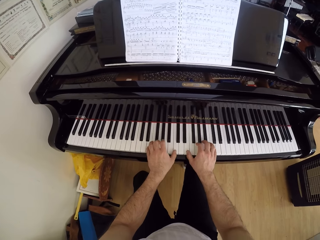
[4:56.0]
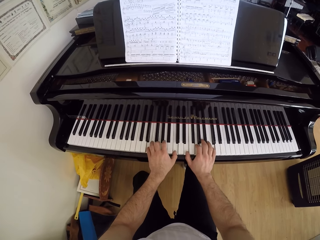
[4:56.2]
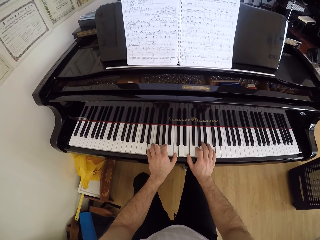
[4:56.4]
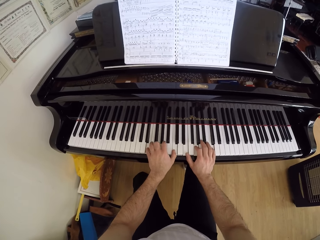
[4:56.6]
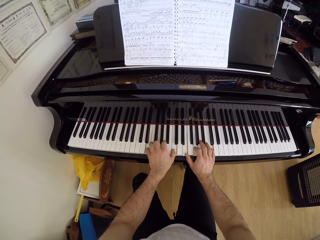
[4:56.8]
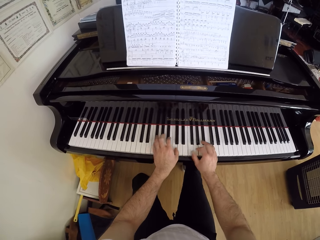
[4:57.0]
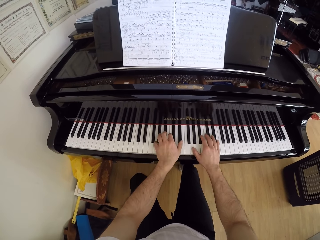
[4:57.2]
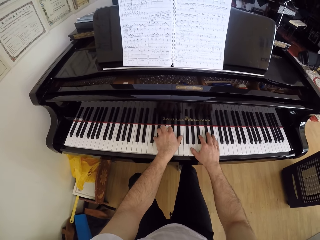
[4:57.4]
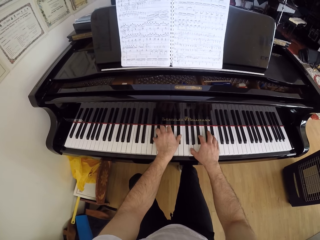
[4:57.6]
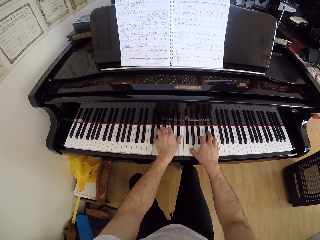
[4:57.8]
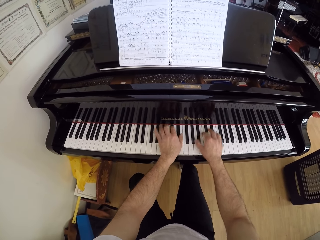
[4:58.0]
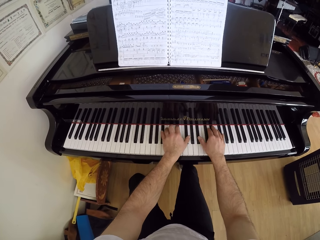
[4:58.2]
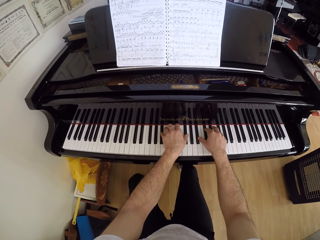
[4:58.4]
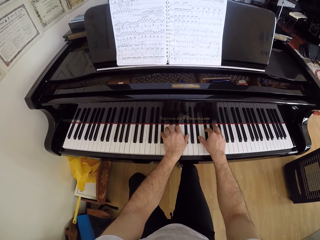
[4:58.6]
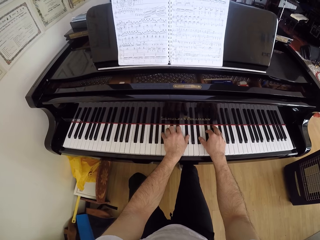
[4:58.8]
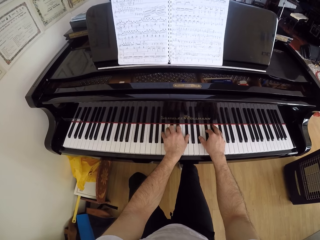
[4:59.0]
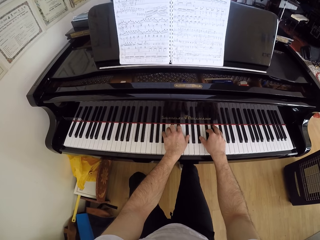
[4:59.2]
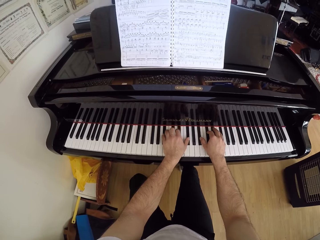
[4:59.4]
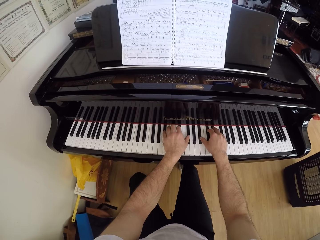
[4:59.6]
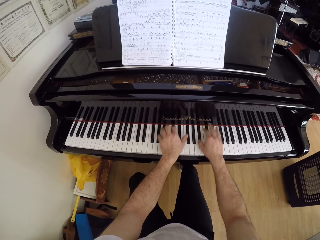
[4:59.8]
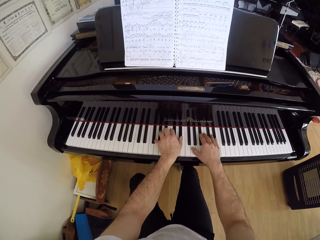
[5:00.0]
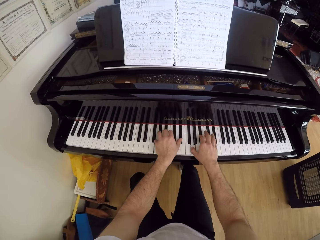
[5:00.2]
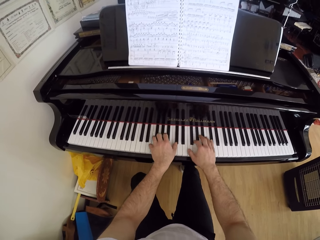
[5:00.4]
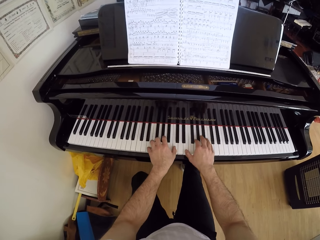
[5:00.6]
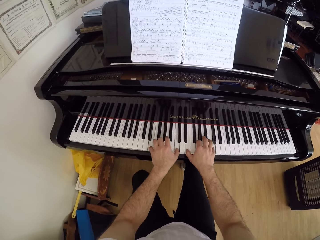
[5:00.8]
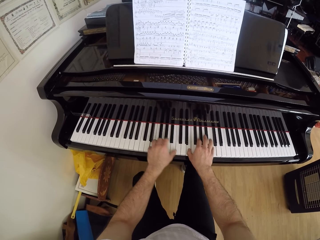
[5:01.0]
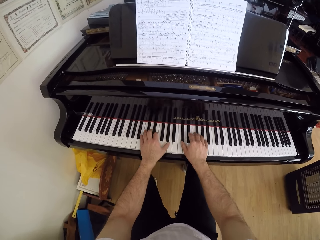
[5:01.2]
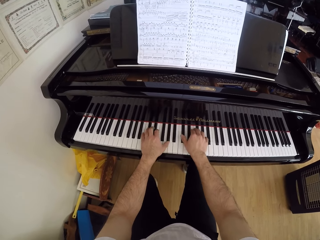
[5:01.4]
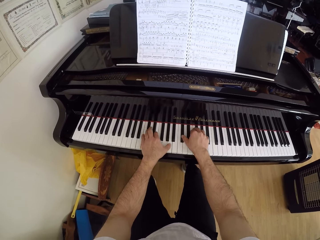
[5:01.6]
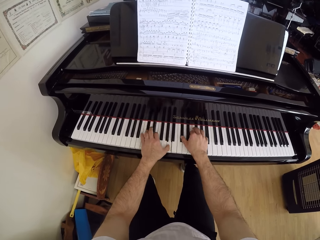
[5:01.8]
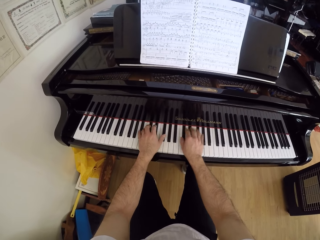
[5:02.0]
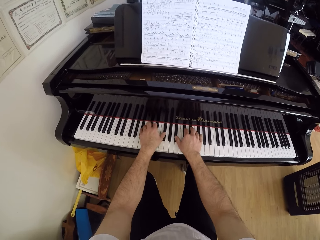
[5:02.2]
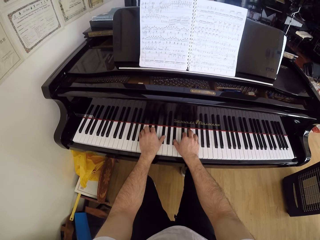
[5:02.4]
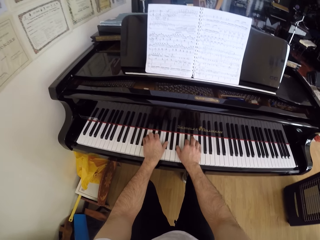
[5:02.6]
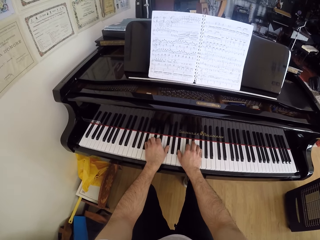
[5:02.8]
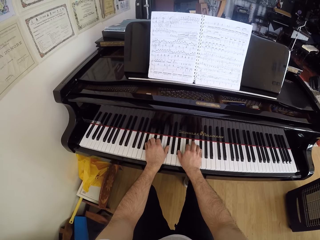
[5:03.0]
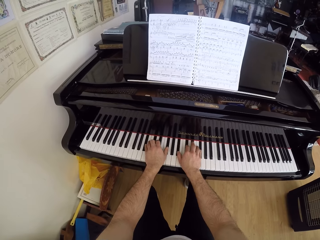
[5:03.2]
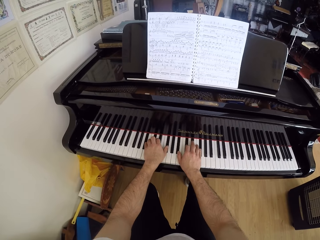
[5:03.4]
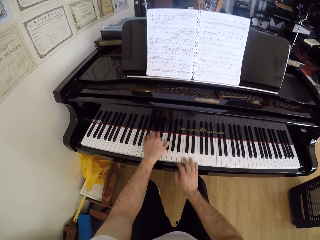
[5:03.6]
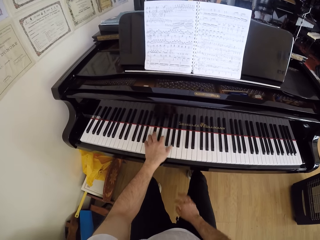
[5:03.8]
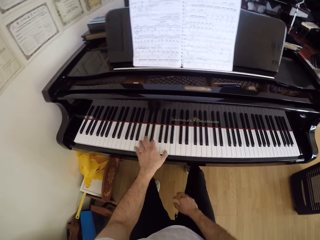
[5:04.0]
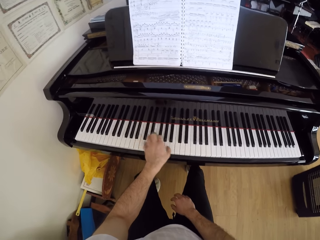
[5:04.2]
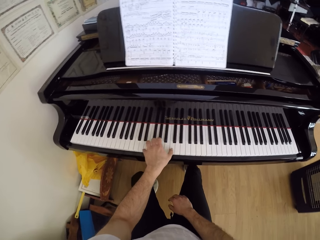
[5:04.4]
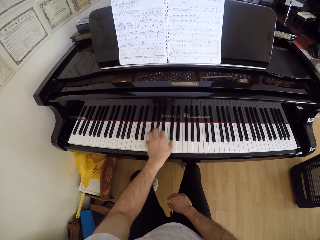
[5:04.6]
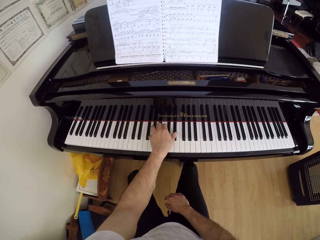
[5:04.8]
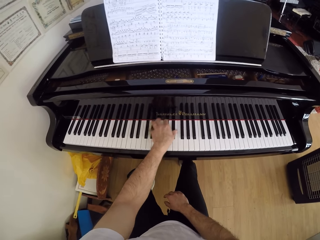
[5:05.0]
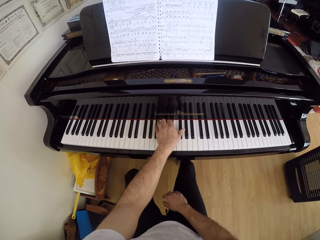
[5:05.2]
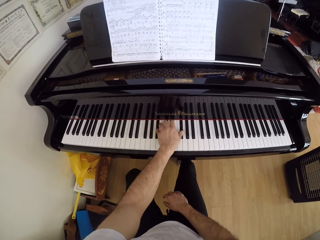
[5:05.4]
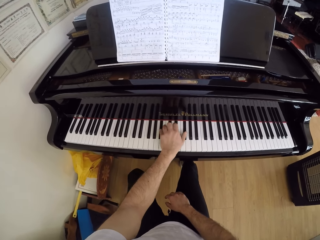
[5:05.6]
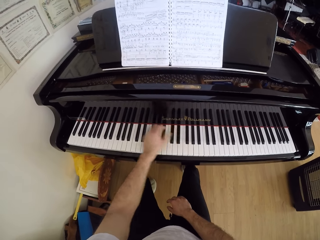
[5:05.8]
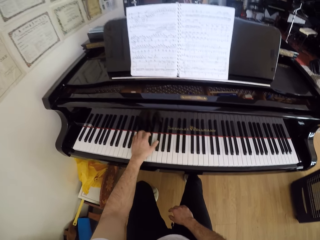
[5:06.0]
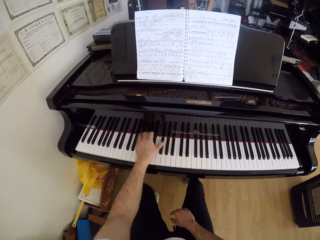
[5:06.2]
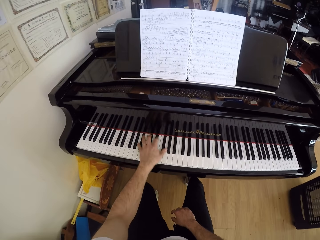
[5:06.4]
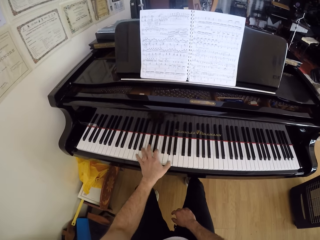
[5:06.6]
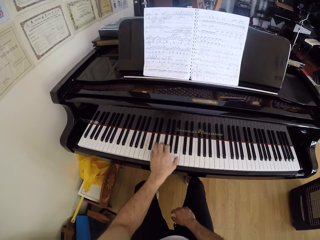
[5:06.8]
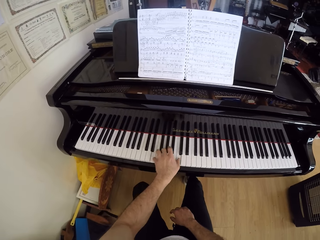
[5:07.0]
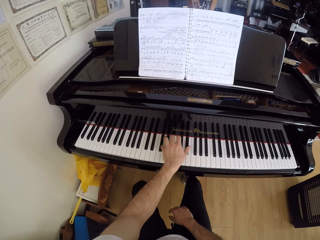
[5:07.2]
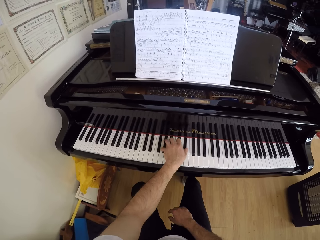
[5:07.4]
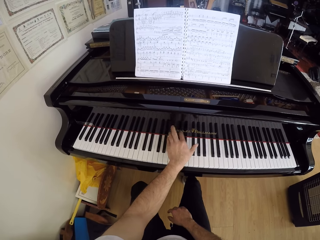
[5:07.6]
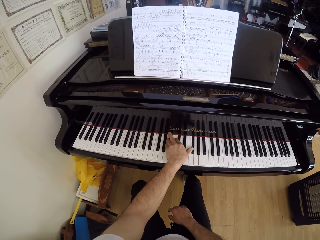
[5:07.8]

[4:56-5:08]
The camera wearer lifts his right hand from the piano keyboard.

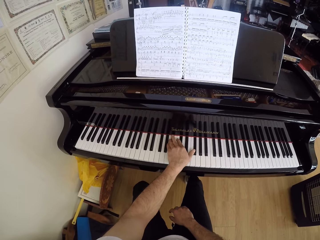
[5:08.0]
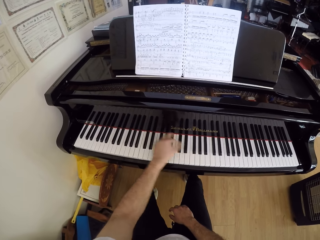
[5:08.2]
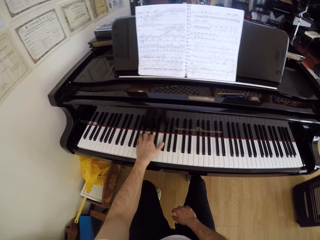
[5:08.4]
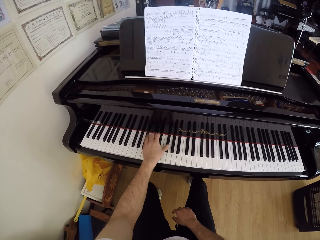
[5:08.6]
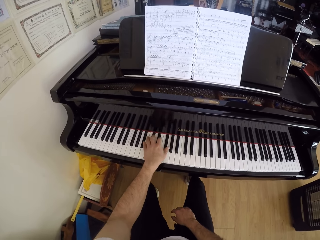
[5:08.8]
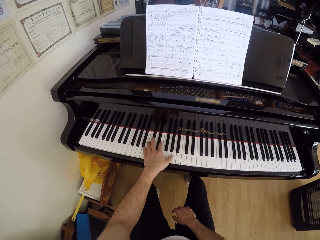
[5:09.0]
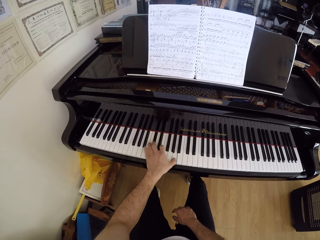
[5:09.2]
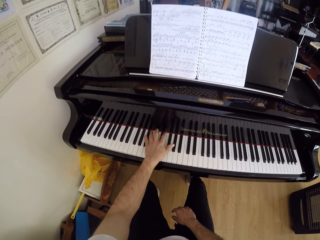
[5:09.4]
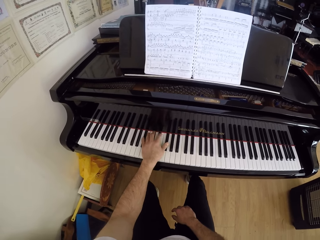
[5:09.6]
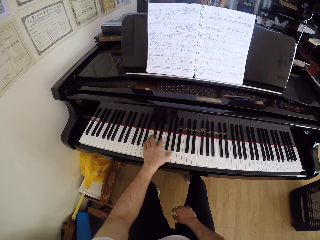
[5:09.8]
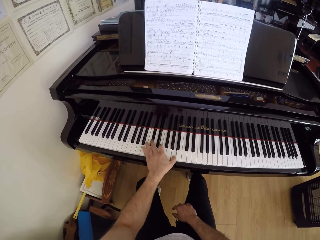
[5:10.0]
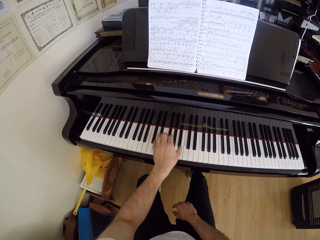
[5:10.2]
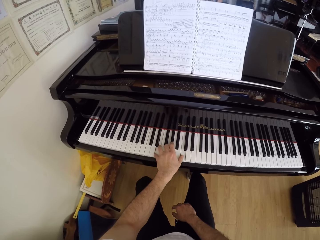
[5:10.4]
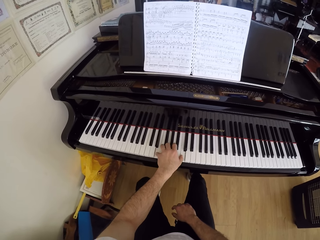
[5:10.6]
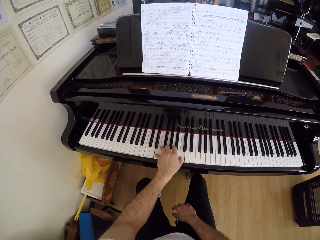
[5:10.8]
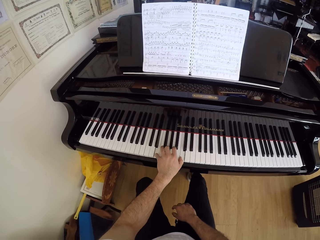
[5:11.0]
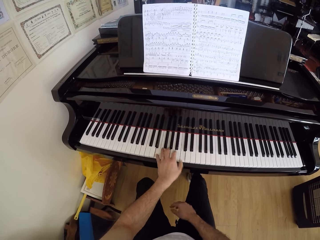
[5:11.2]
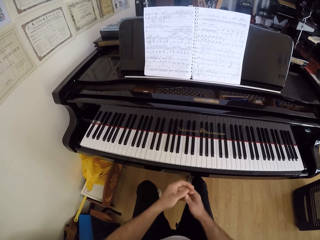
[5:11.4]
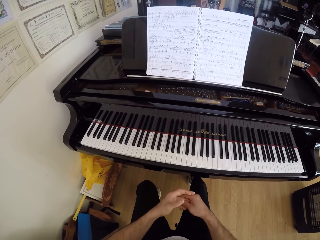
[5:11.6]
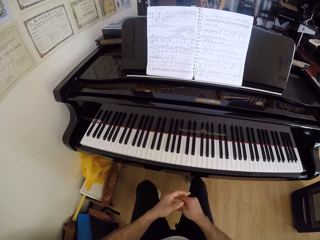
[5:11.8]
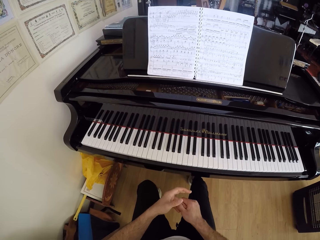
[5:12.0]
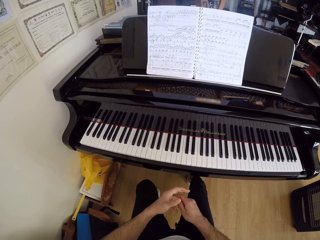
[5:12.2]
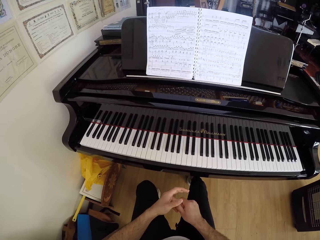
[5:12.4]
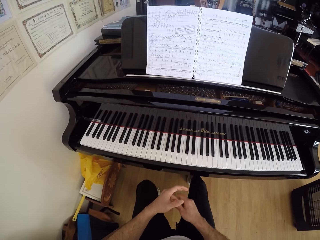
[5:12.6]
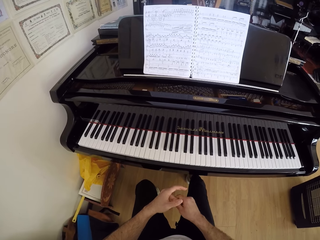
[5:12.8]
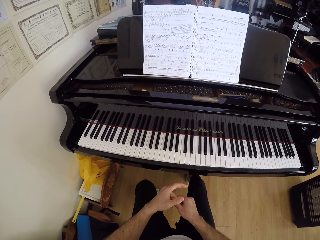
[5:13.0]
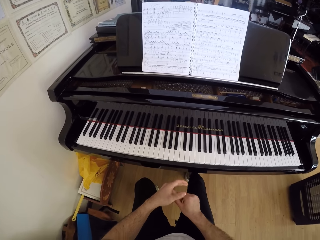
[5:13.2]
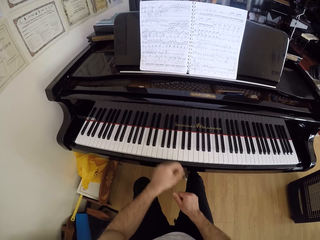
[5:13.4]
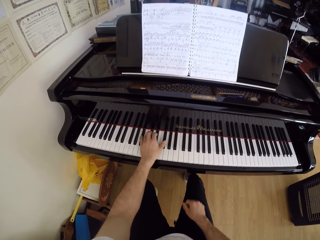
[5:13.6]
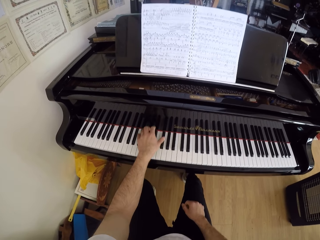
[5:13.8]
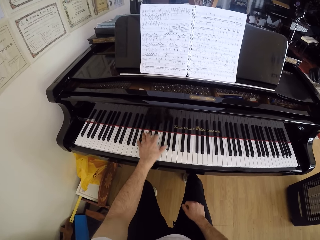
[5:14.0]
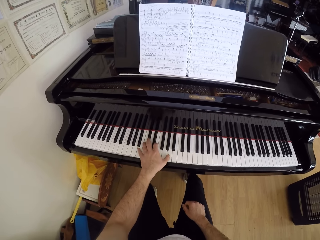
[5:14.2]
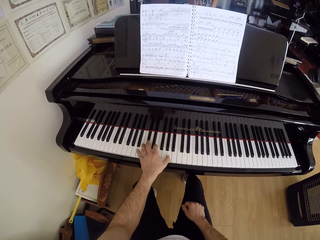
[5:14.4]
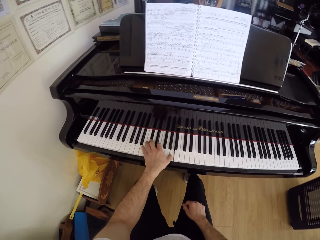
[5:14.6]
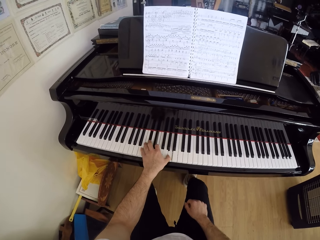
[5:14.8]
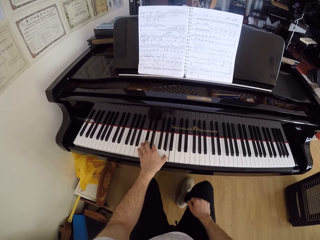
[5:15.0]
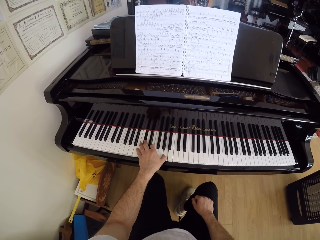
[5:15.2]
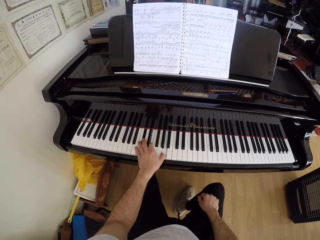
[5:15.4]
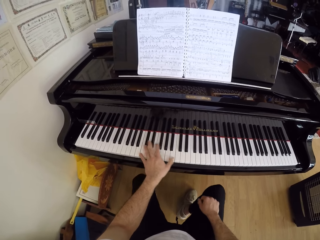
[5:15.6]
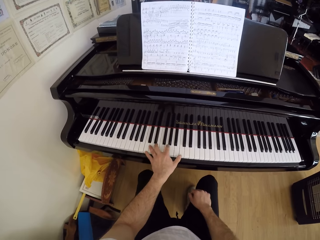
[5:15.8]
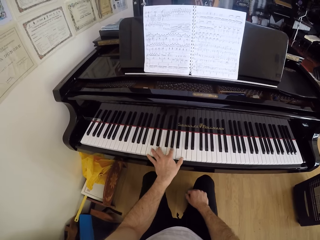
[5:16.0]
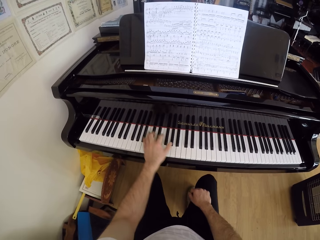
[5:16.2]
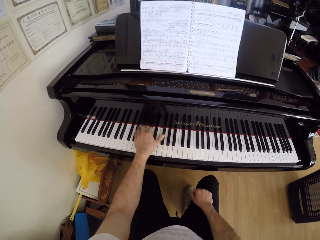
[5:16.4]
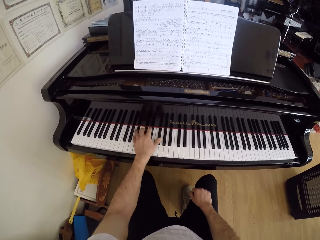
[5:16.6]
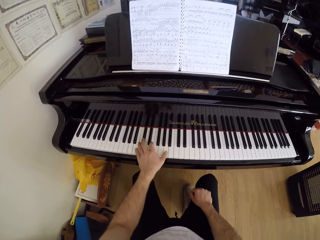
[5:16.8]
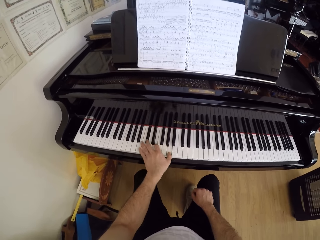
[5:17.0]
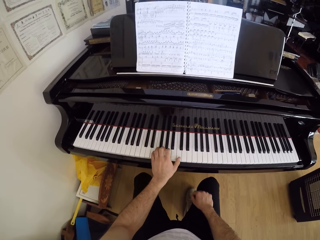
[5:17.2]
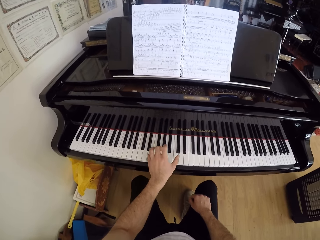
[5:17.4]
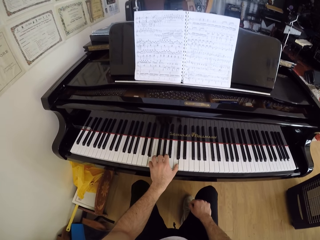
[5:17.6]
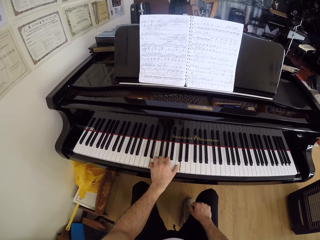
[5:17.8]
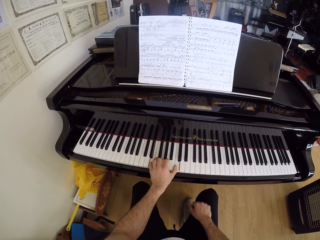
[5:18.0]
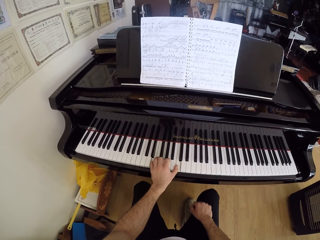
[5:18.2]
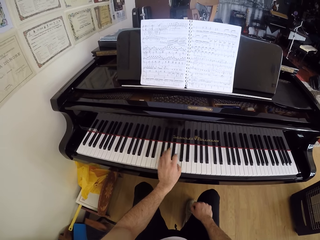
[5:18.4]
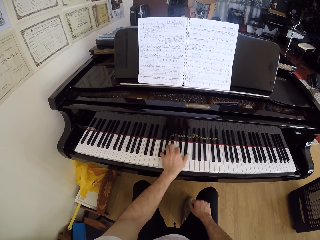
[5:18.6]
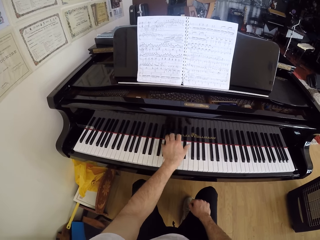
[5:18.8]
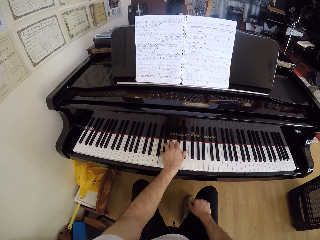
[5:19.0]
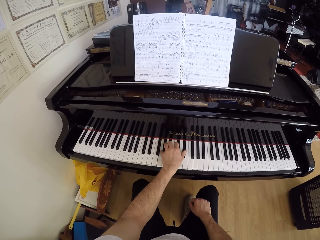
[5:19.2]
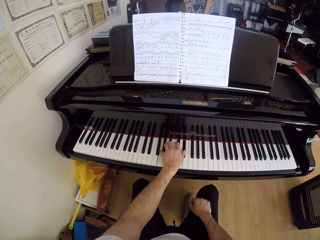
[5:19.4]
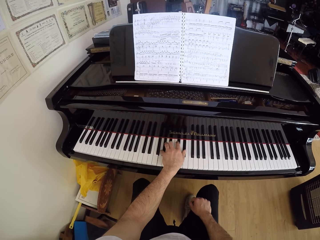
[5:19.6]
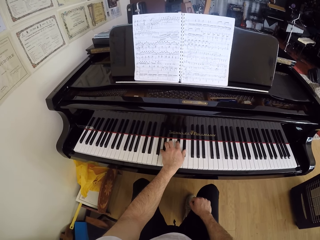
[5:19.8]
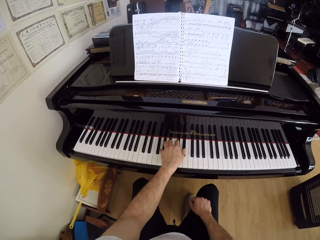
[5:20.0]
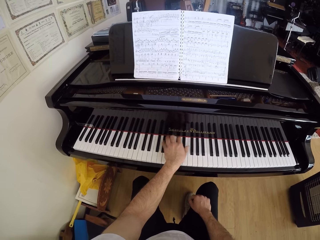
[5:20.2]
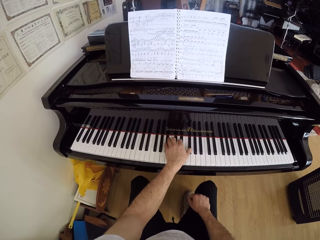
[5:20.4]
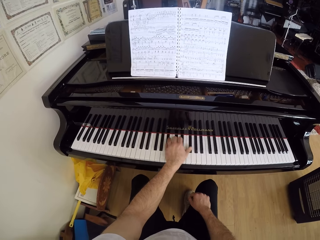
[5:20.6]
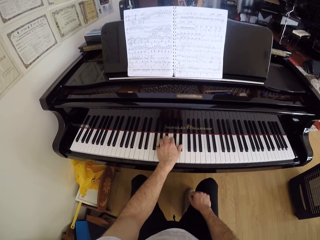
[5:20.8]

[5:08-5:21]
The camera wearer lifts his left hand from the piano keyboard. He rubs his hands together. He plays the piano keyboard with his left hand.
